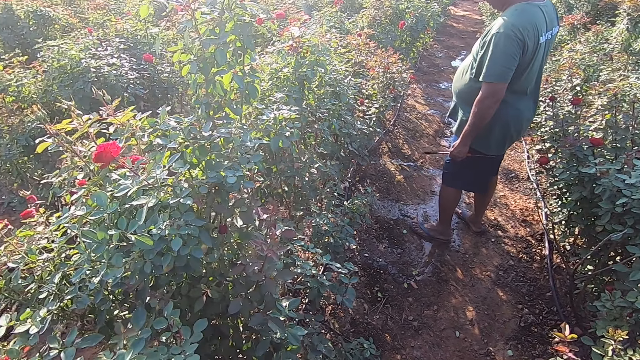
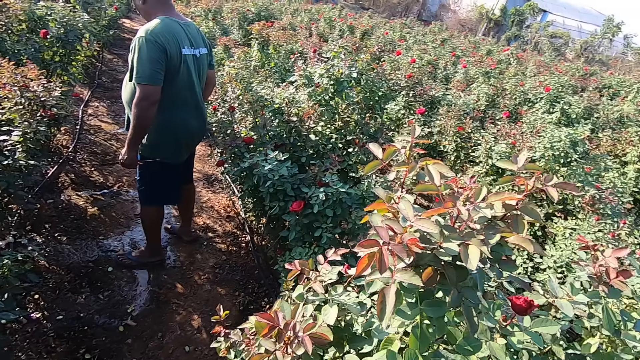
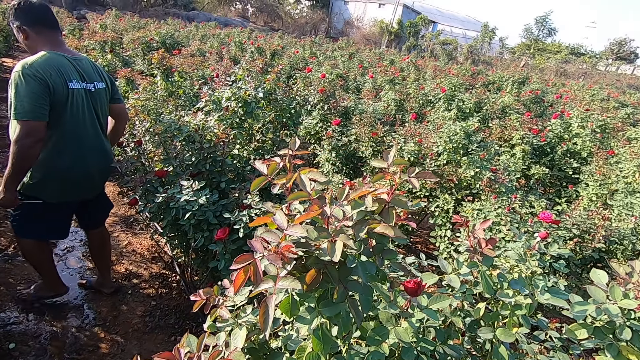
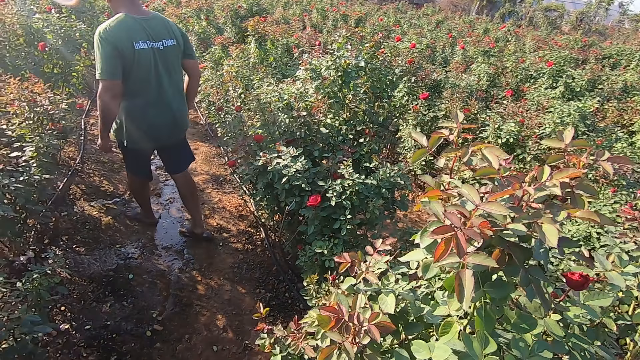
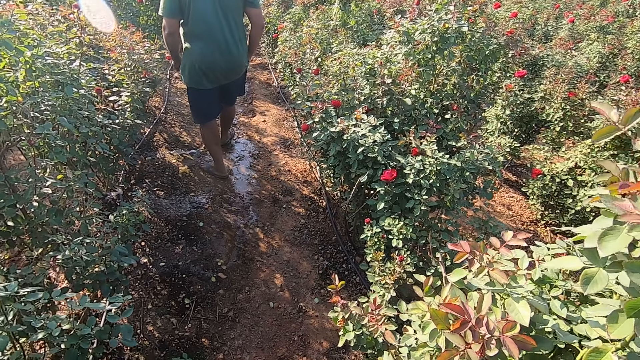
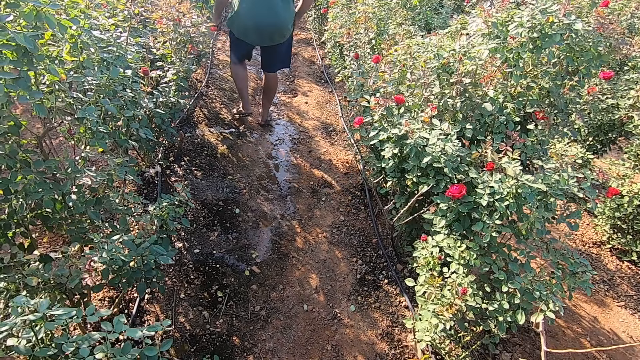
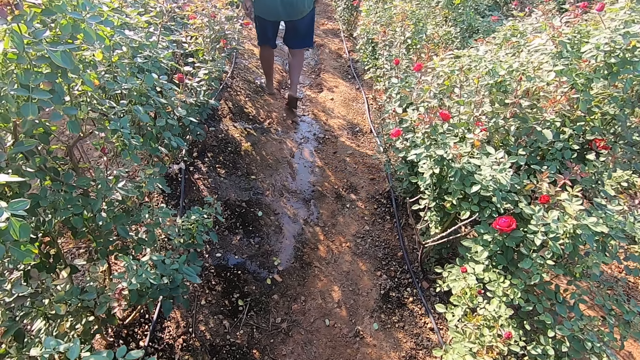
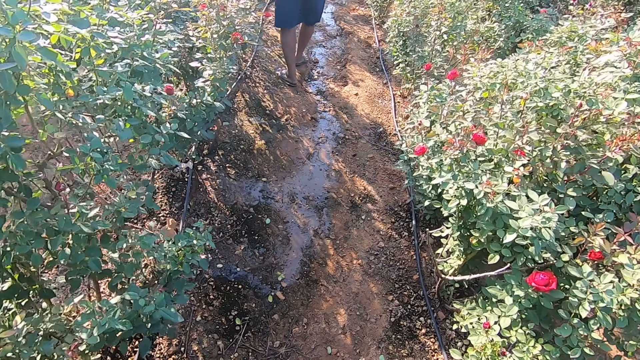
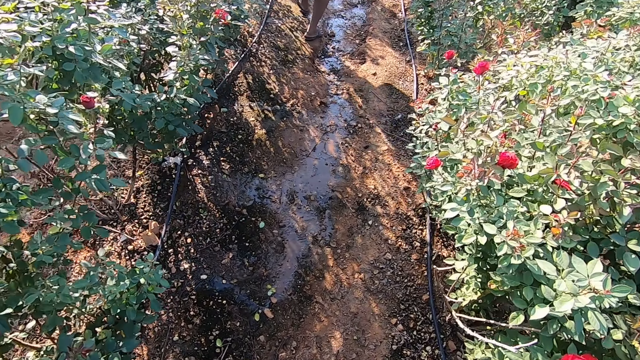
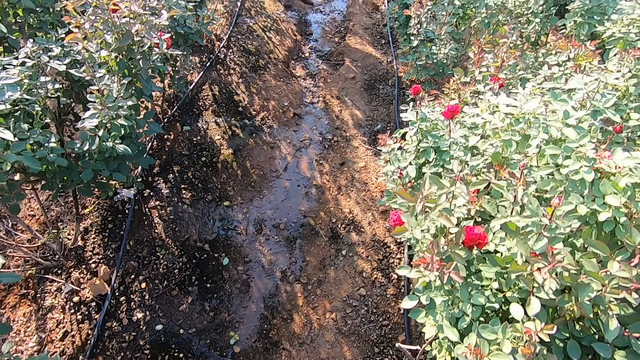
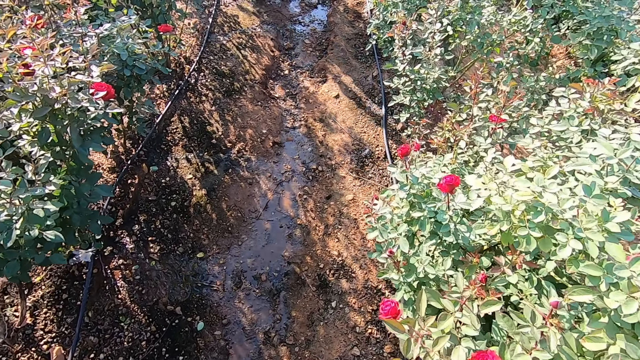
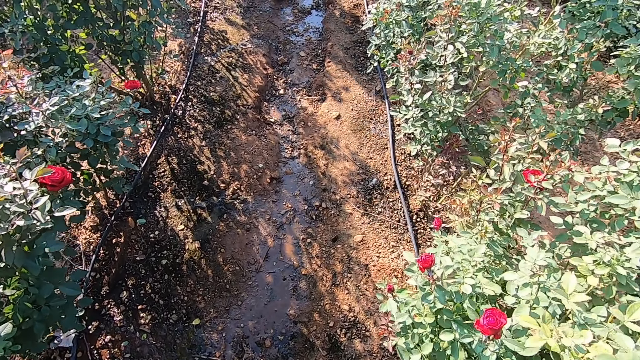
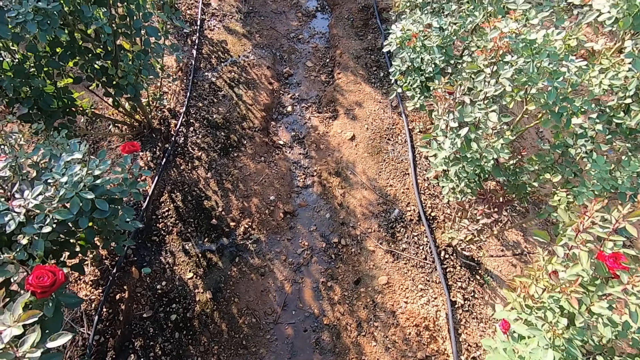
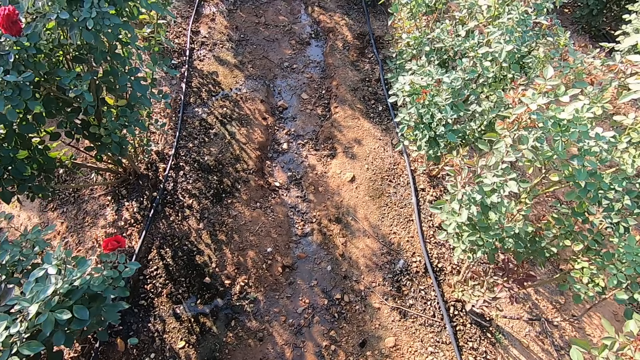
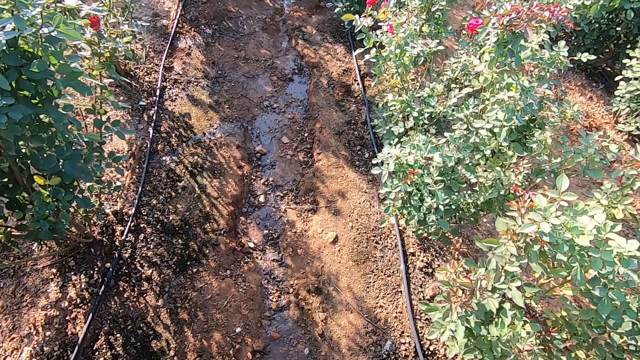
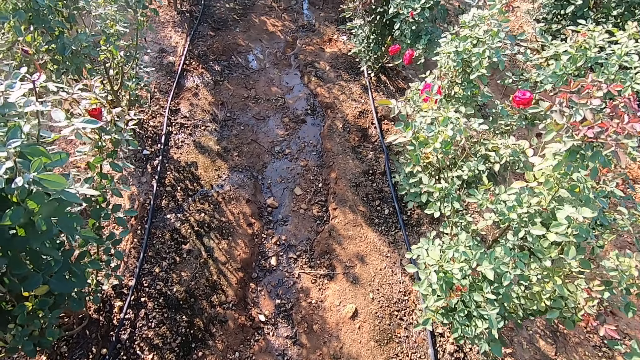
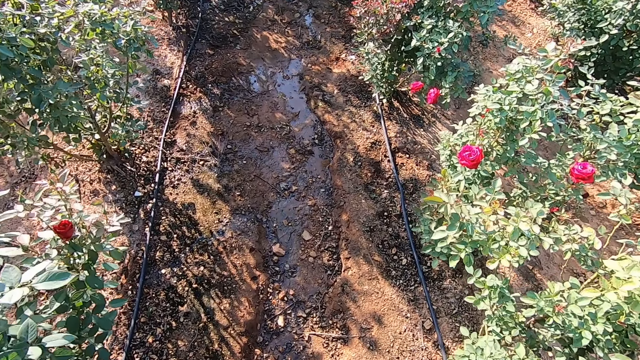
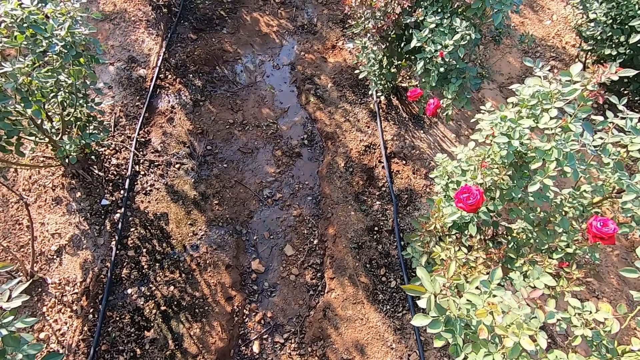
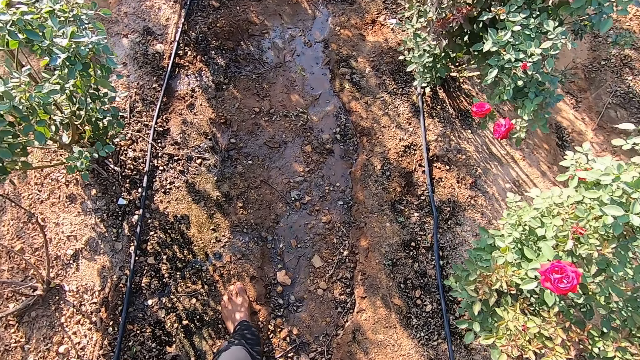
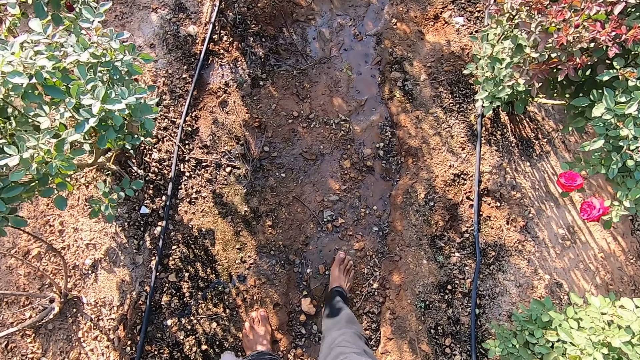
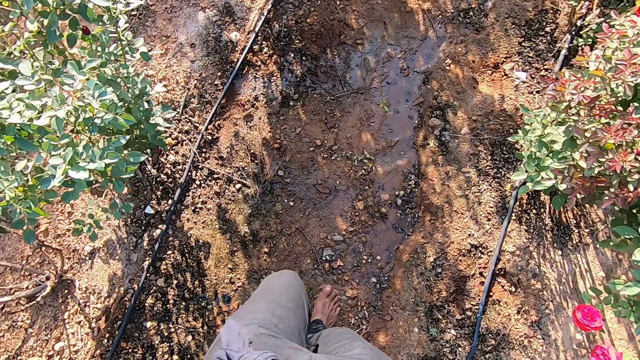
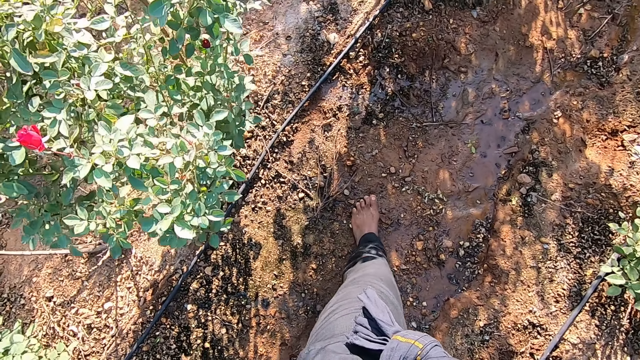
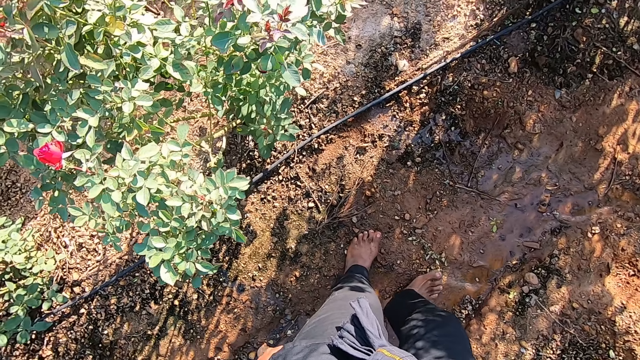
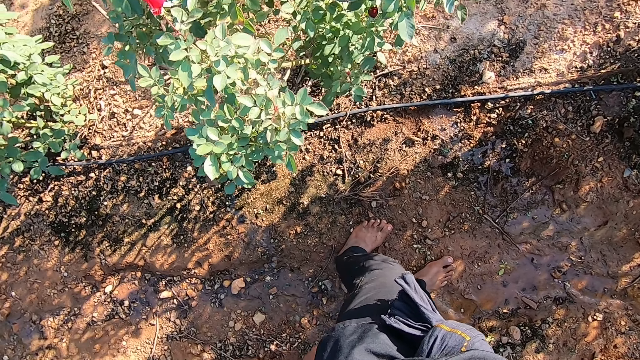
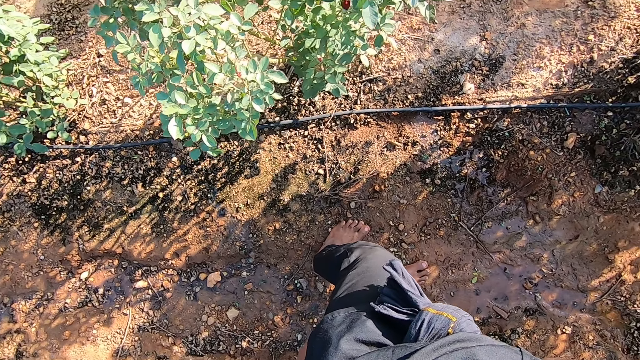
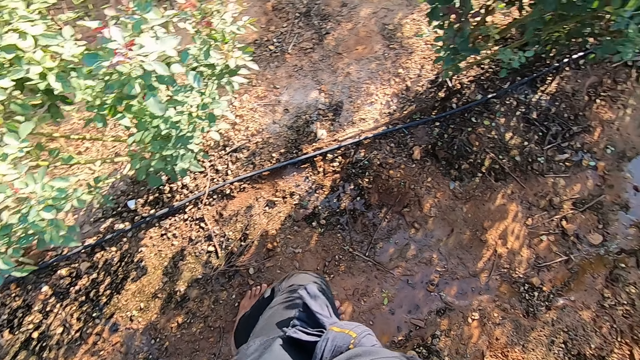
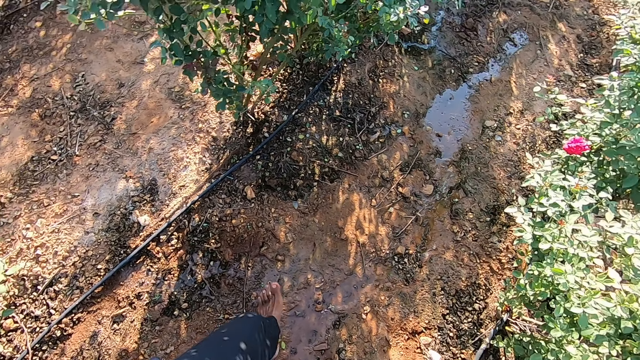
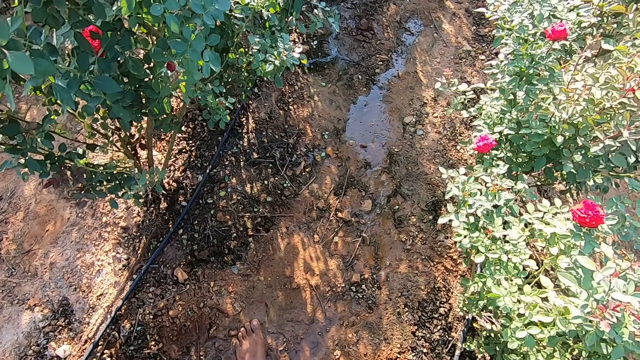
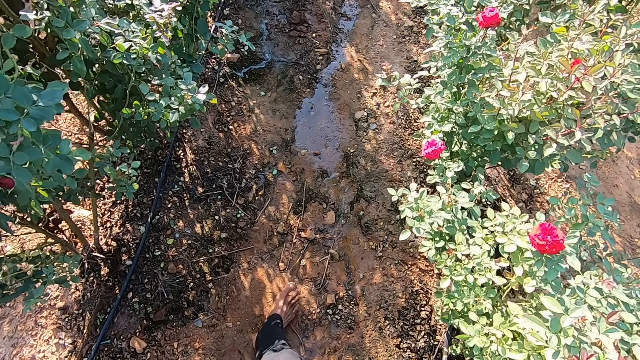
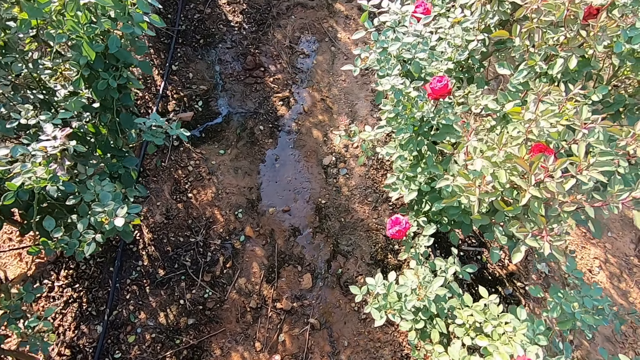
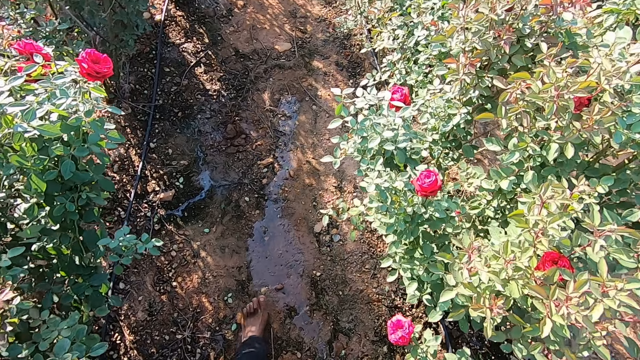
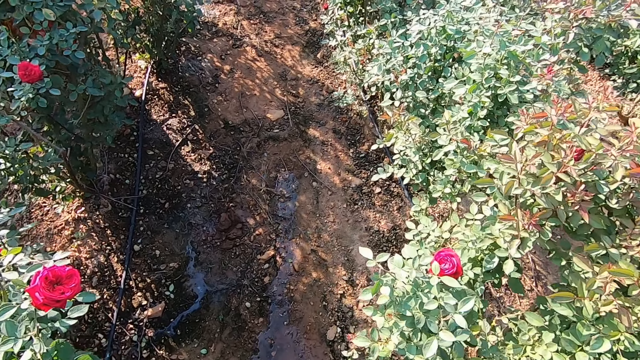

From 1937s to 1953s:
The camera wearer looks around. The man walks on the farm. The camera wearer walks. They walk again.

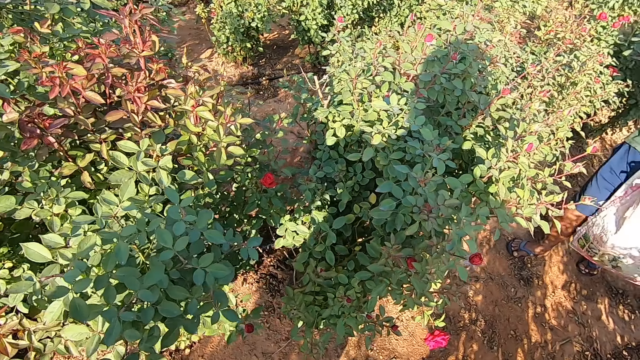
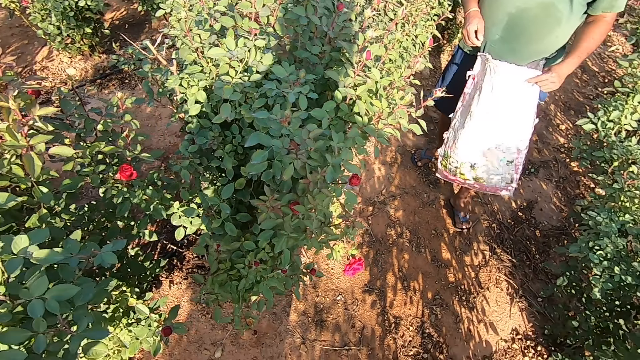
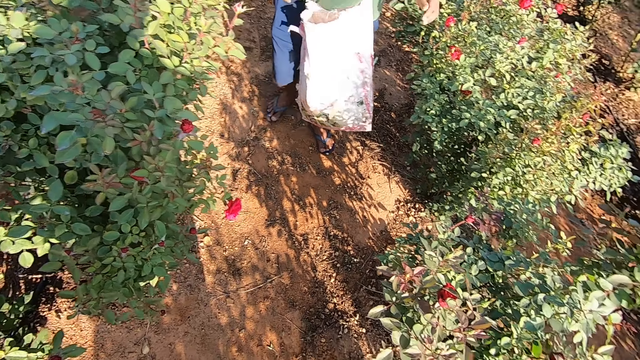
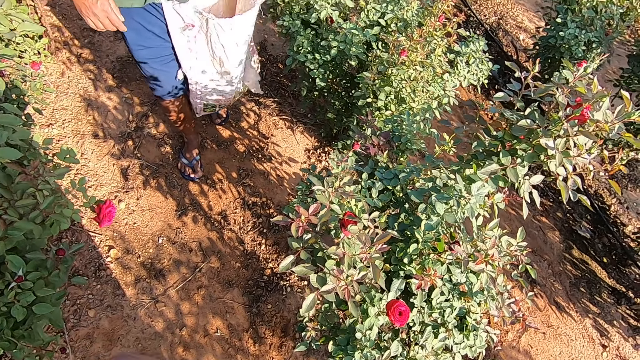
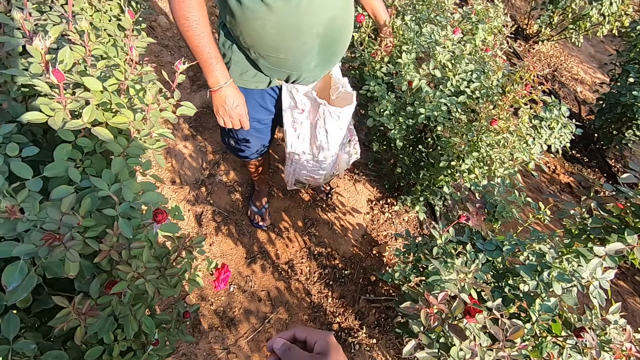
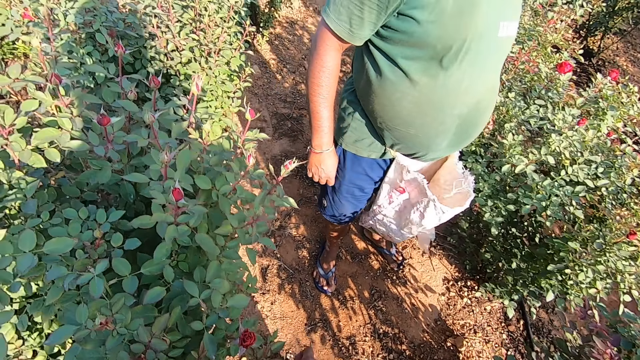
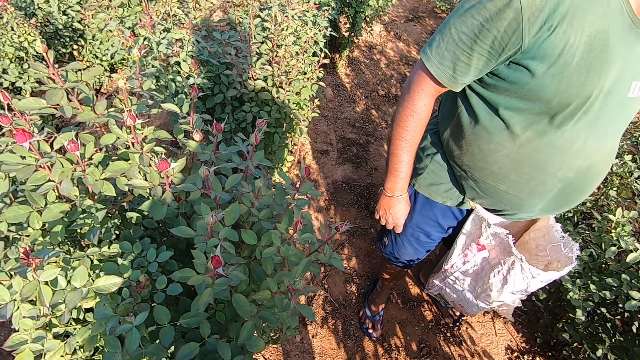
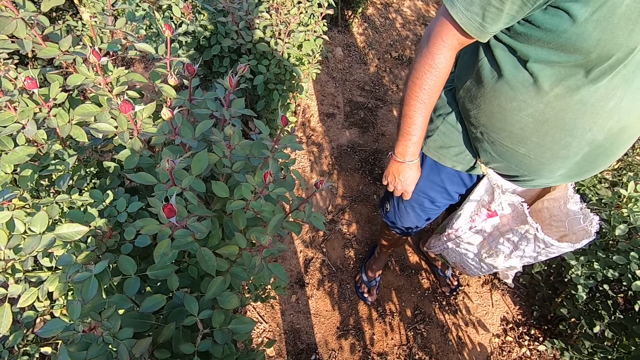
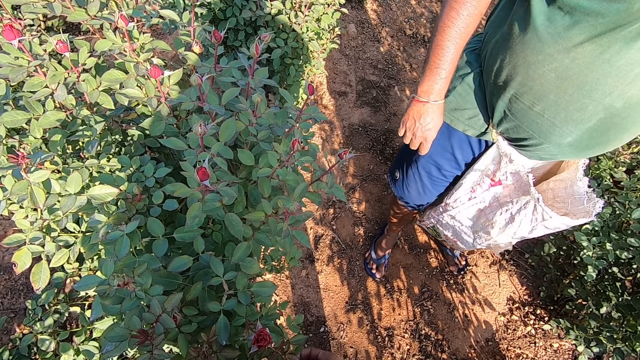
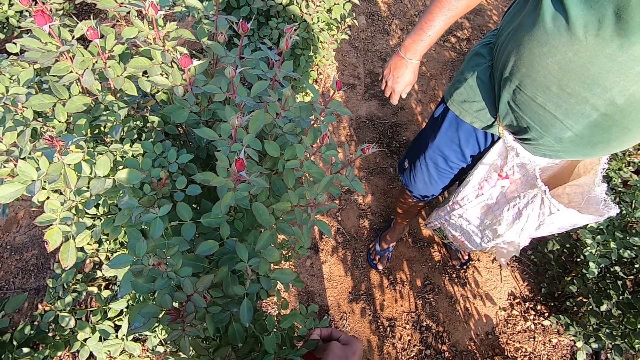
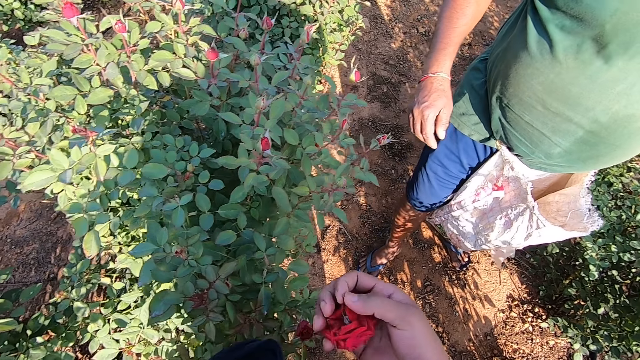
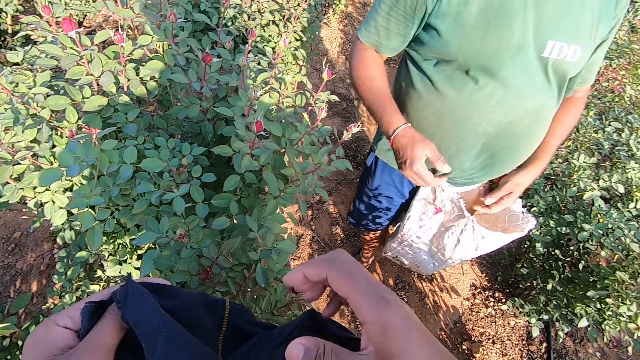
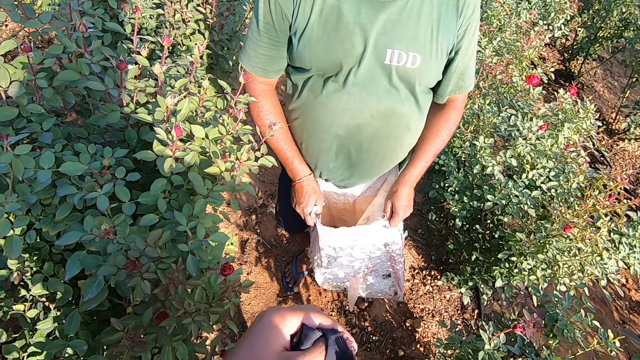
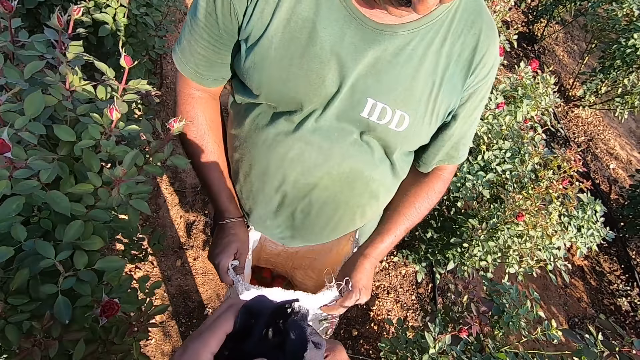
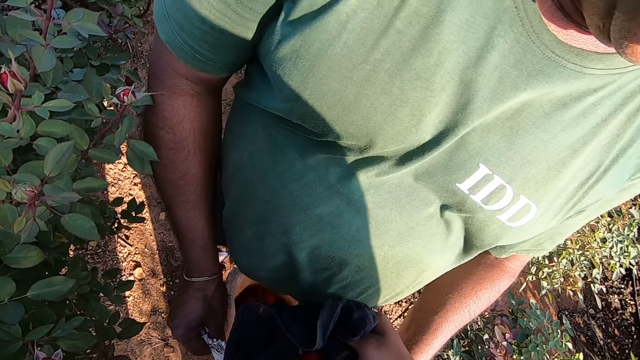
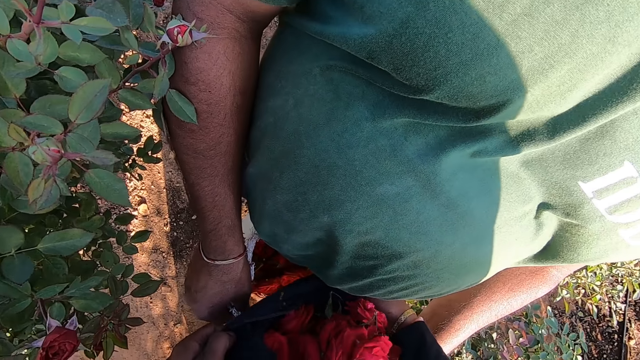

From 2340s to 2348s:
A person walks on the flower plantation. The camera wearer moves towards another flower. The person looks around. The camera wearer picks a rose flower from the flower bed with his right hand. He touches the flower. He puts the flower on the cloth. The person puts the flower in the sack. The camera wearer holds the cloth with both hands. The person holds the sack with both hands.
